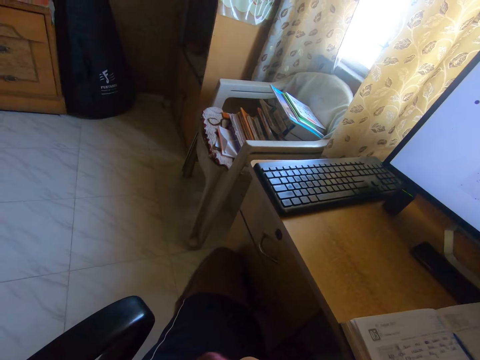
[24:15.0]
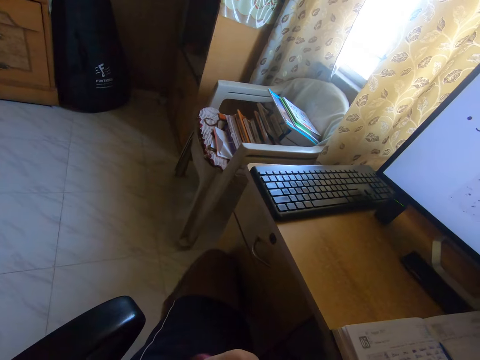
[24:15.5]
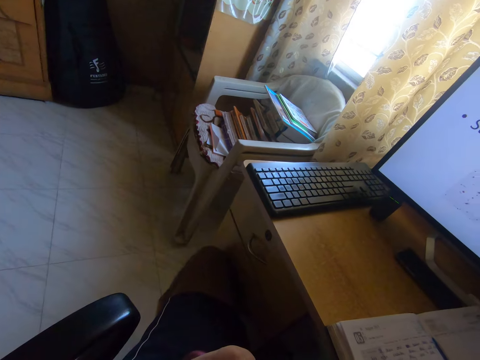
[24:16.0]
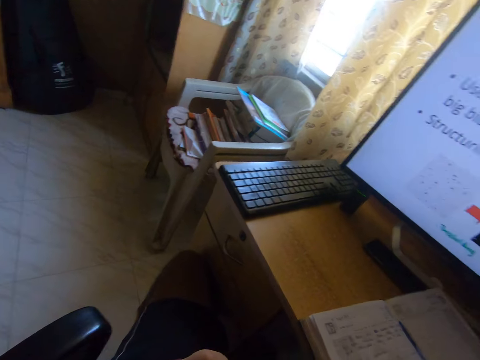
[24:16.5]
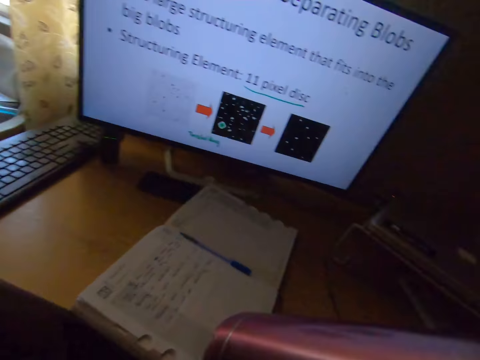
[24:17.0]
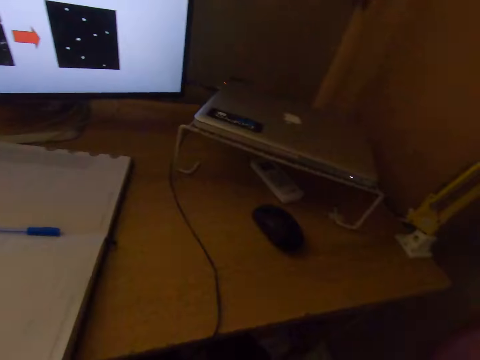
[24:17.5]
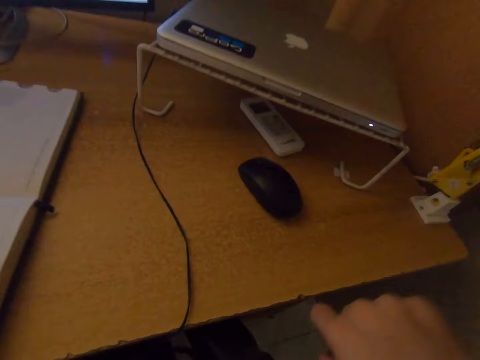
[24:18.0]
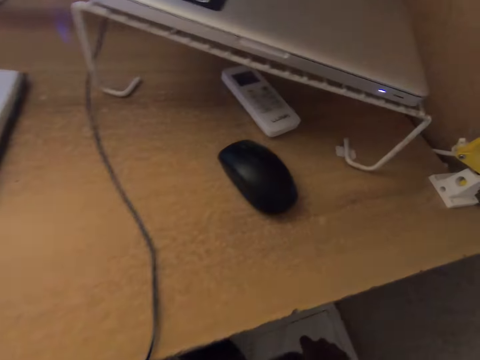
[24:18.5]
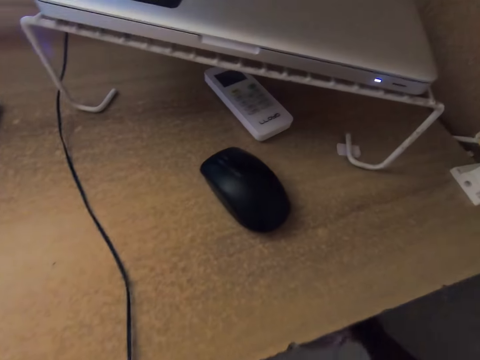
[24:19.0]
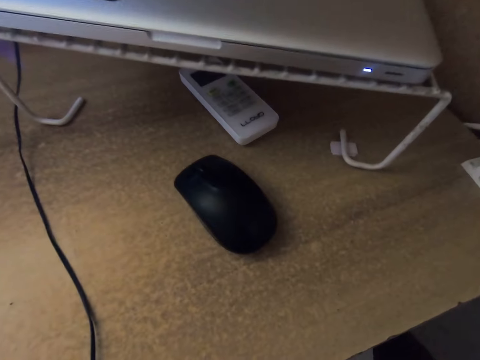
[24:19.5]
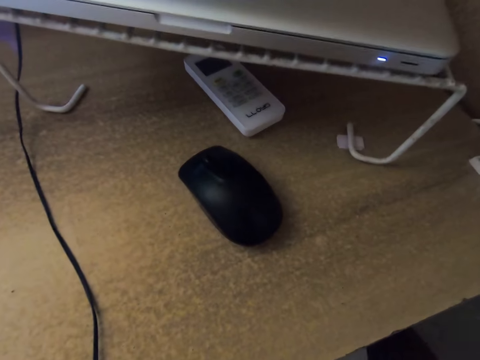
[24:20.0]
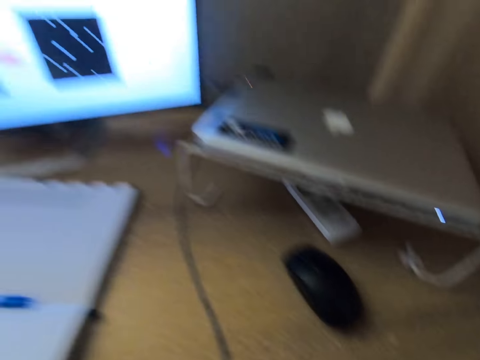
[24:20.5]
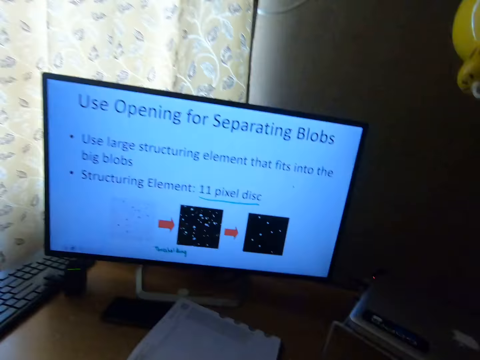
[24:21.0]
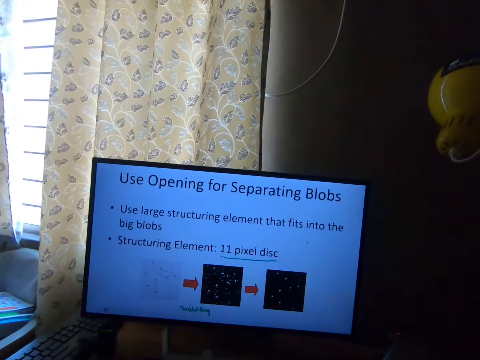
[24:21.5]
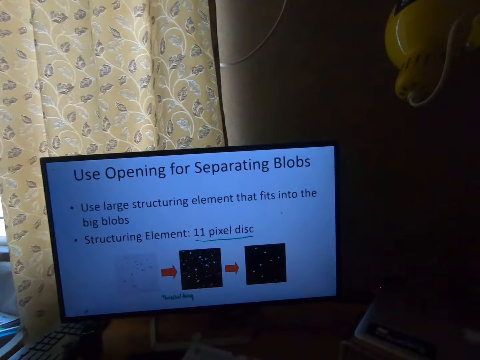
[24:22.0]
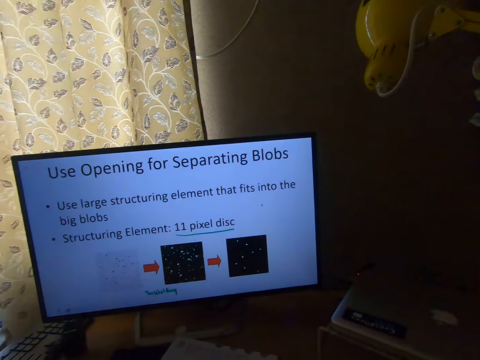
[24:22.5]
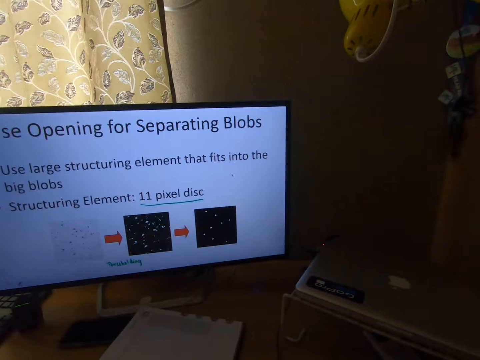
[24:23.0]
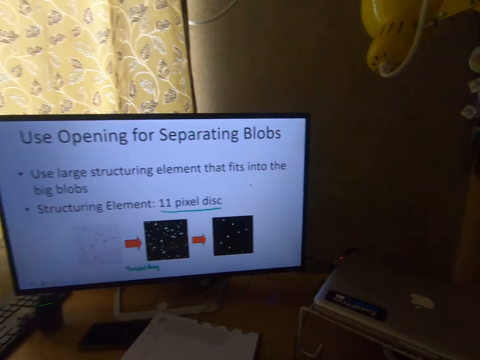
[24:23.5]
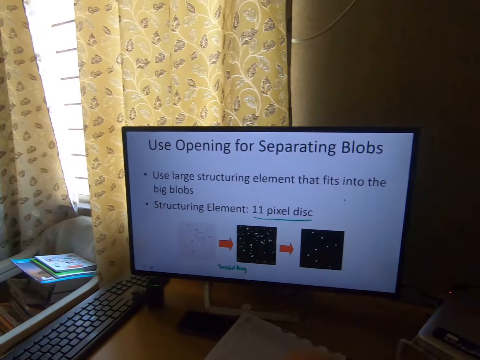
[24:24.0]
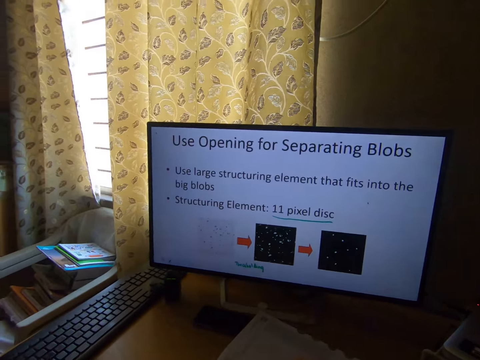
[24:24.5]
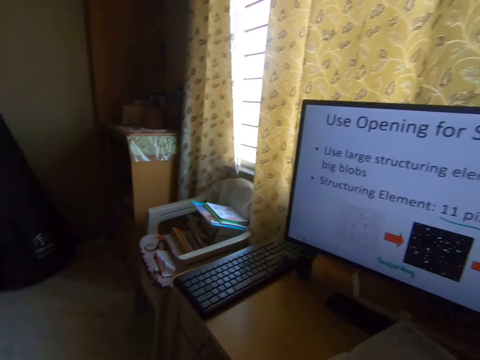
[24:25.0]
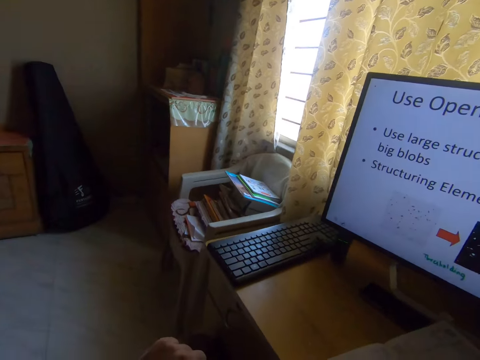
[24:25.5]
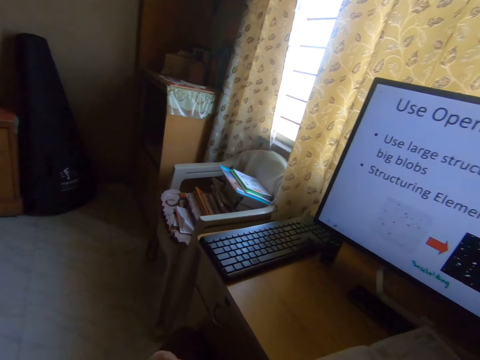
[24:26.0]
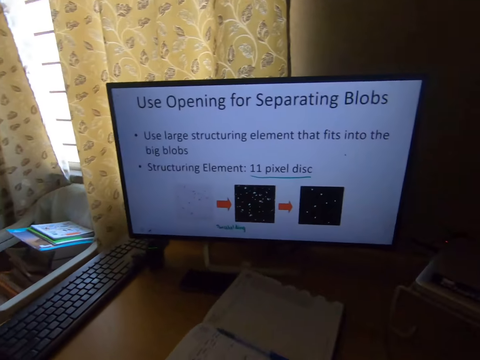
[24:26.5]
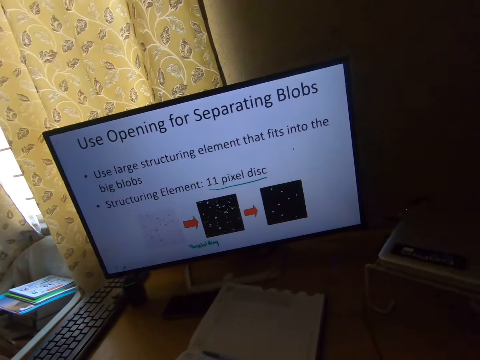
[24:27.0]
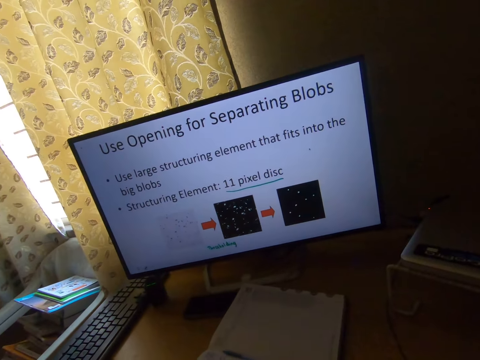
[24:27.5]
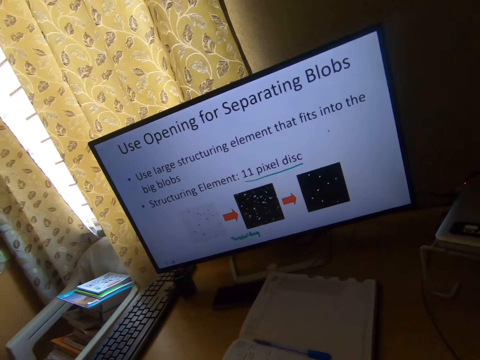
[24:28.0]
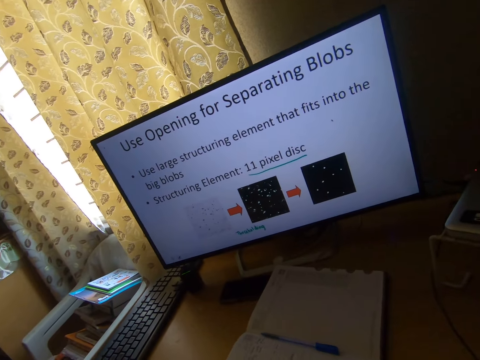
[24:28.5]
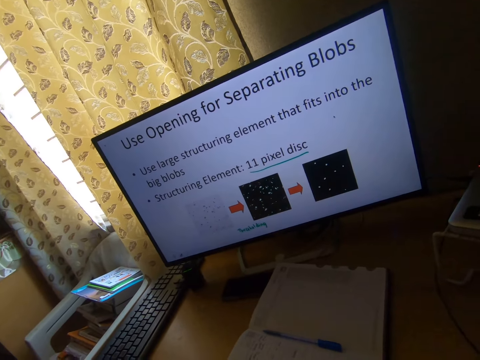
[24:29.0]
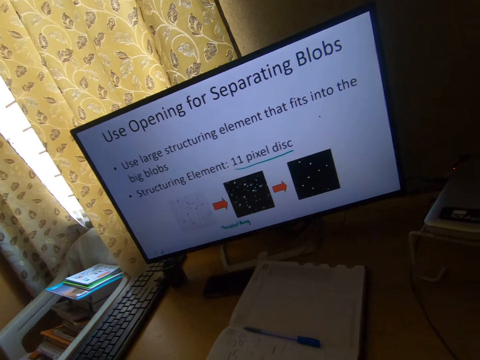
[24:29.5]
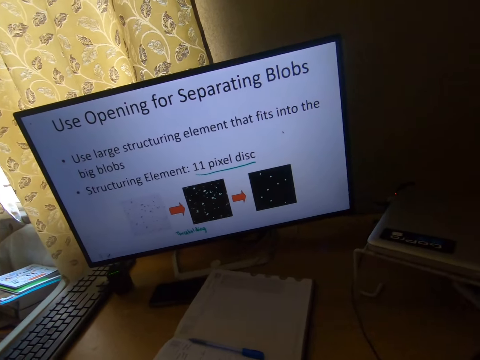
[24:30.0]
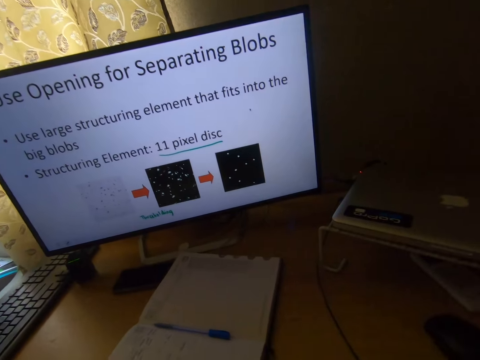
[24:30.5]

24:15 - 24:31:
The camera wearer drops the metal bottle under the table. They pick up the pen. They stare at the monitor screen on the table. They look around the room.

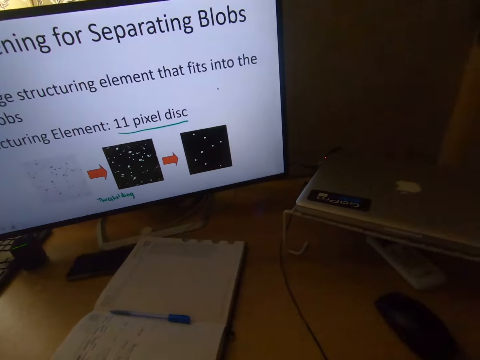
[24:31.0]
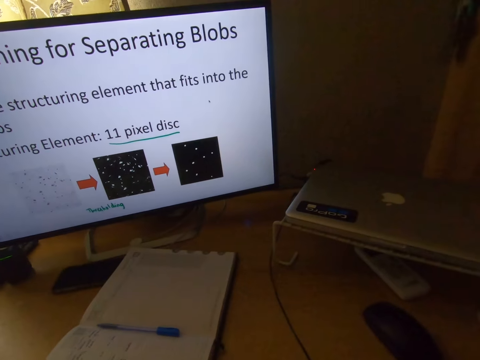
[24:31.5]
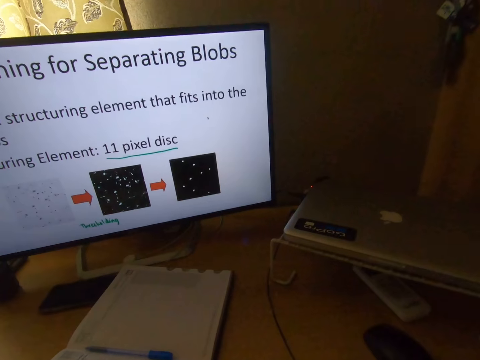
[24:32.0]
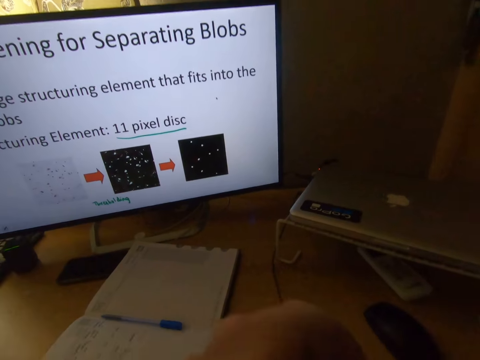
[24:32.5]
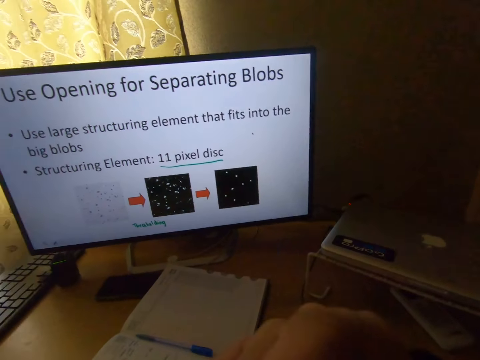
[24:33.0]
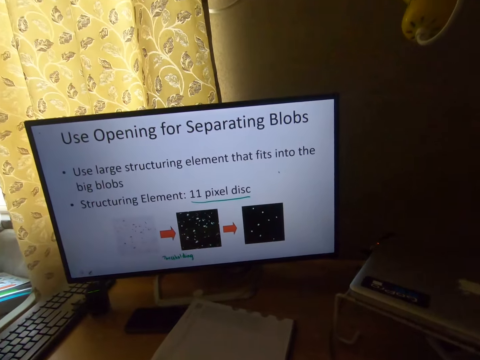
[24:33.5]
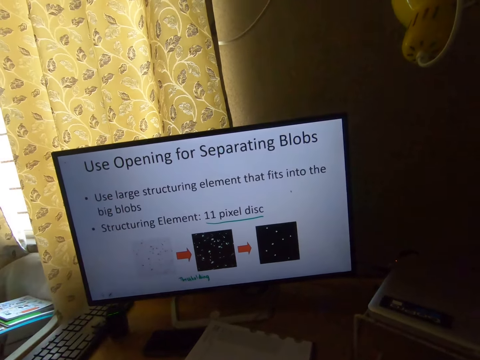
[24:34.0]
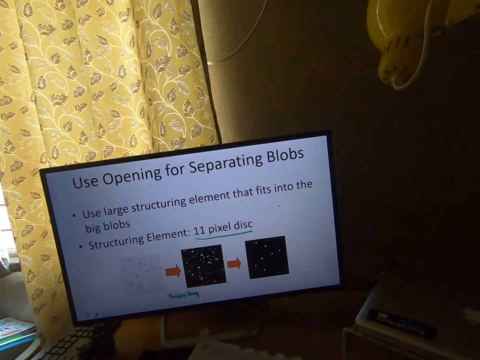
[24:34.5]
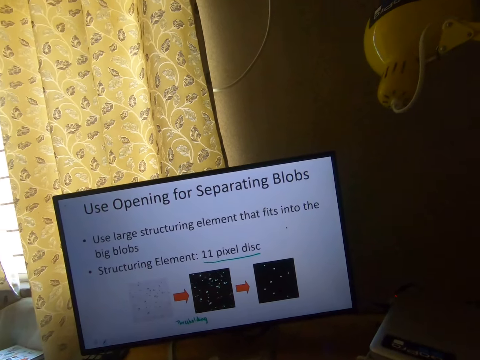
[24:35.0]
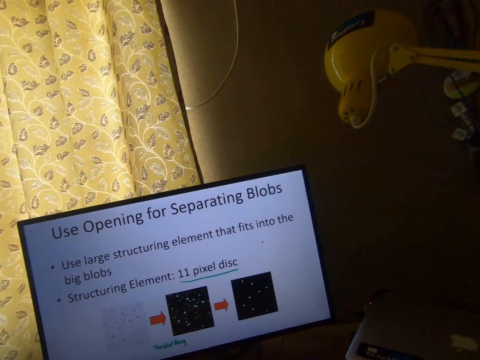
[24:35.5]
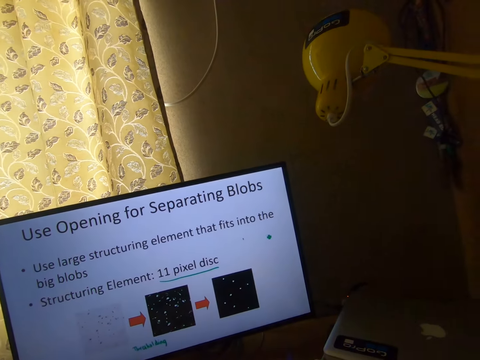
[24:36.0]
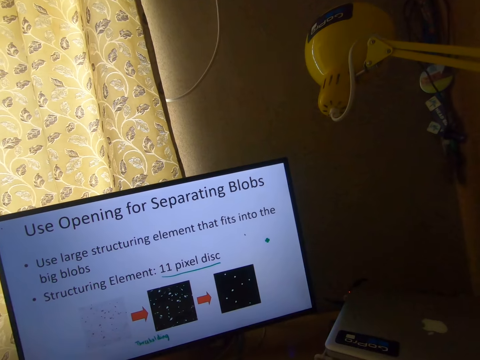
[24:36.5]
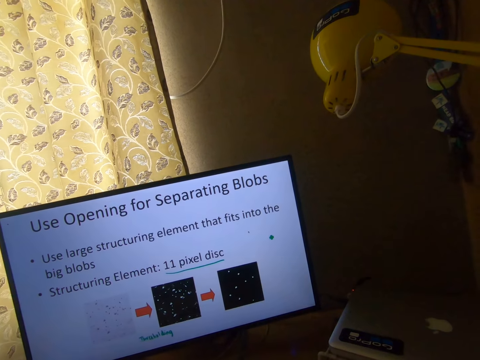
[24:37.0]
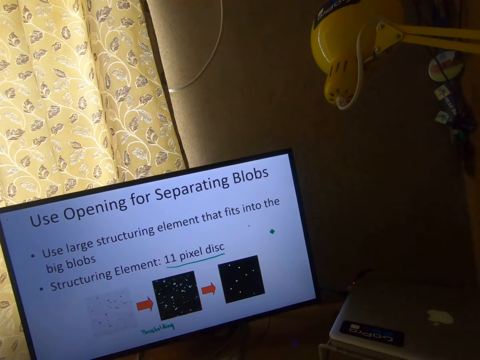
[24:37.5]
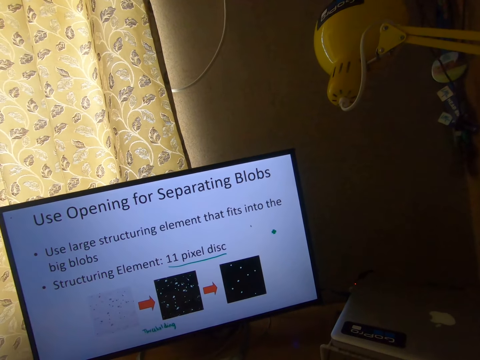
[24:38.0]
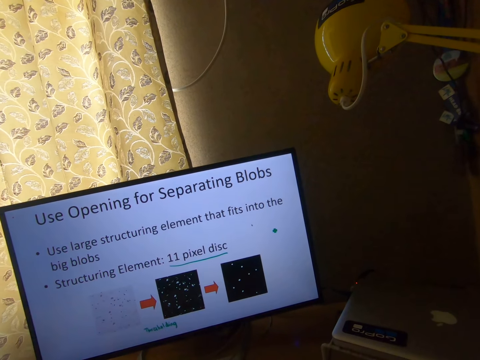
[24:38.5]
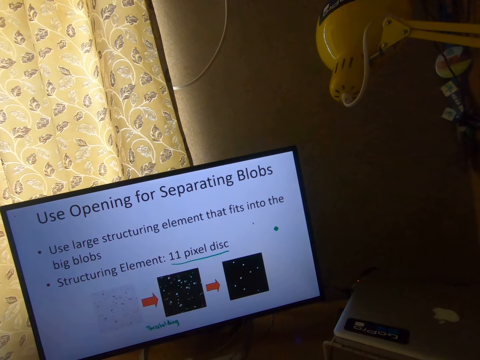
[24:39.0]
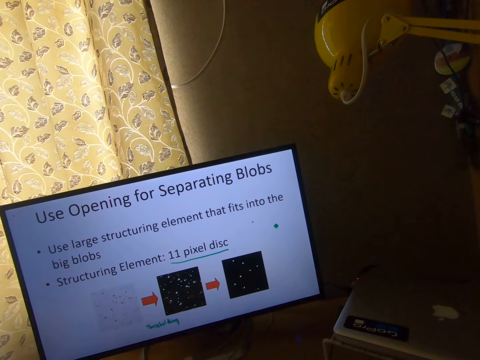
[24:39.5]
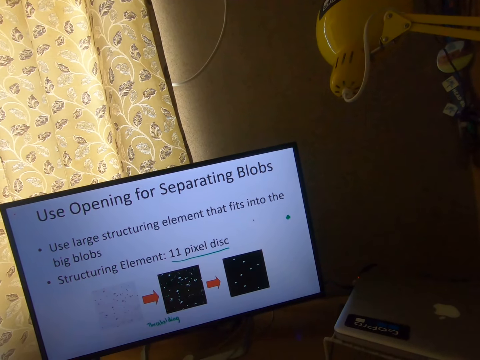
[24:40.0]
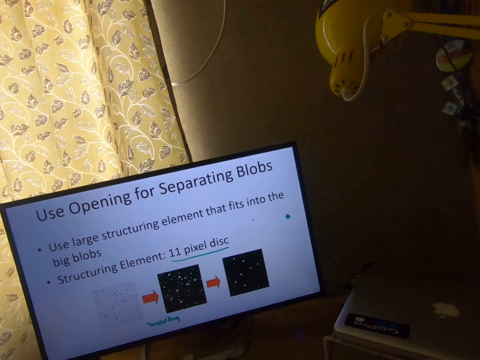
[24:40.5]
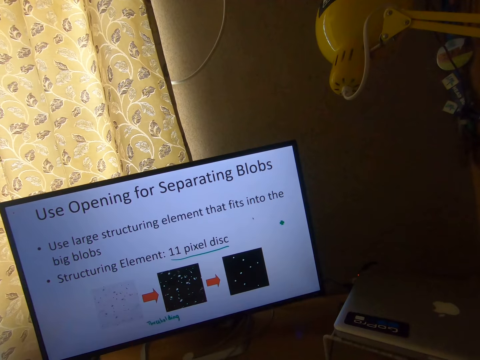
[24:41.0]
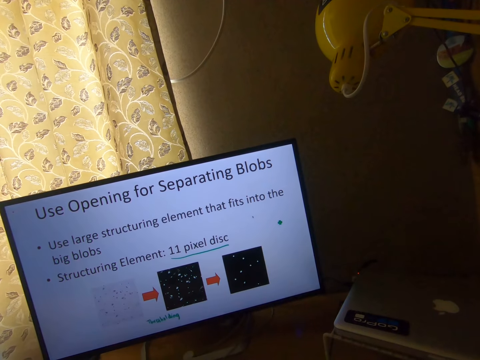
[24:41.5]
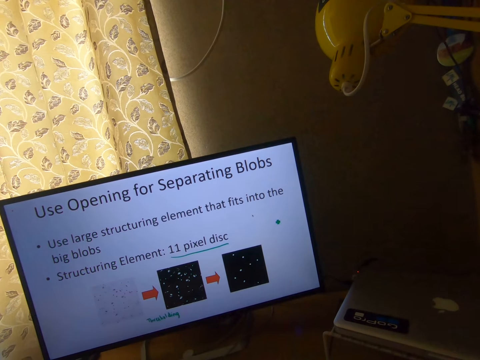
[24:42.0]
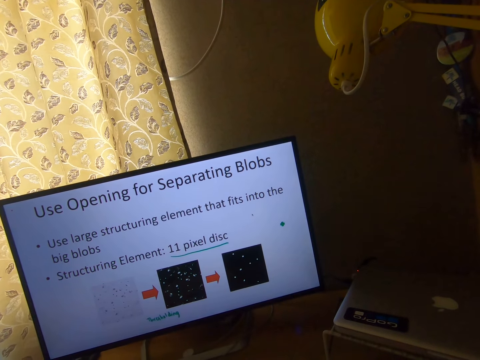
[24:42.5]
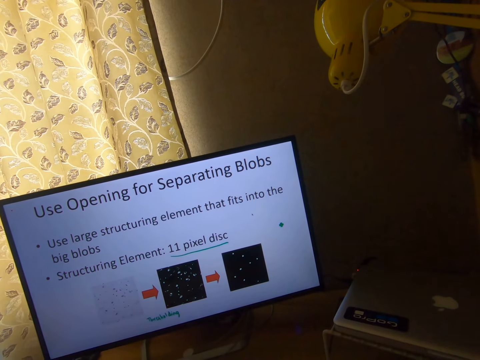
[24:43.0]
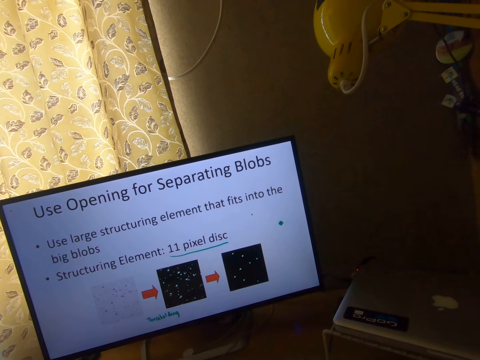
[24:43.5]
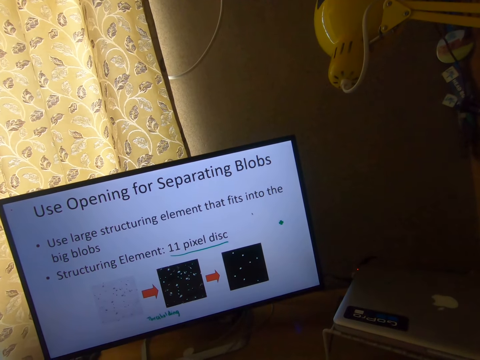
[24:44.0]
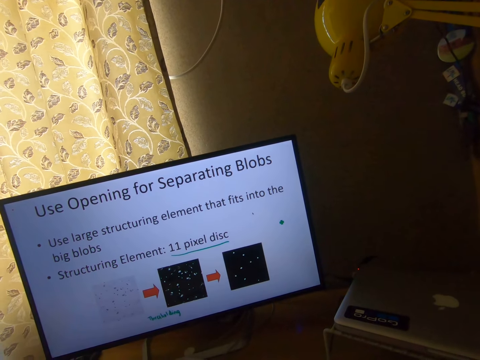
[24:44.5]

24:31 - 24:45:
The camera wearer fixes something. They use the machine.
